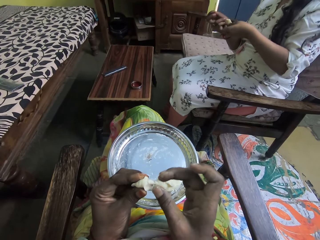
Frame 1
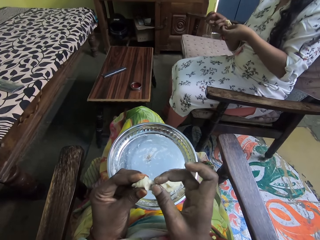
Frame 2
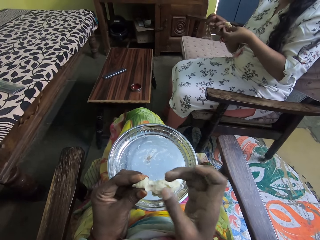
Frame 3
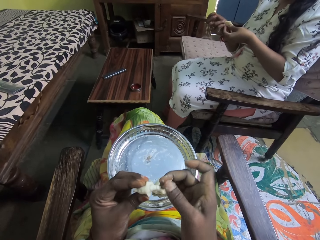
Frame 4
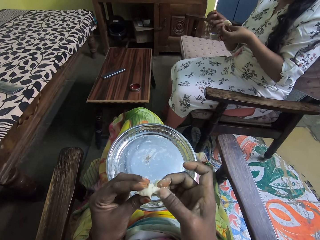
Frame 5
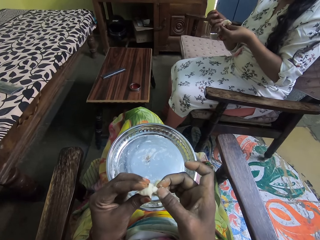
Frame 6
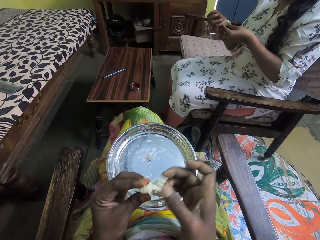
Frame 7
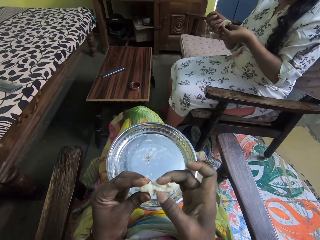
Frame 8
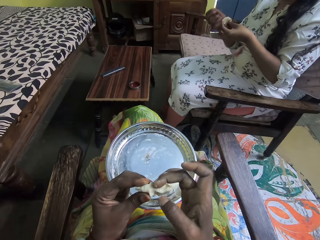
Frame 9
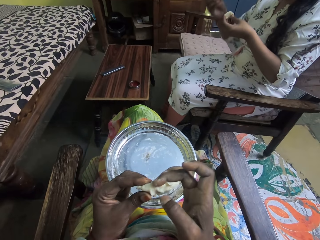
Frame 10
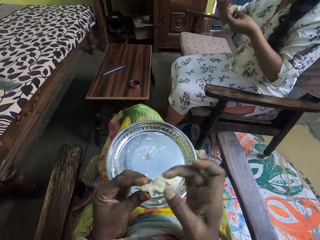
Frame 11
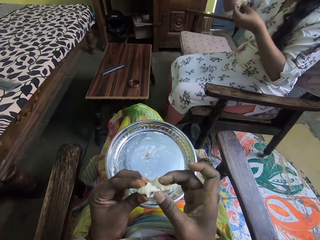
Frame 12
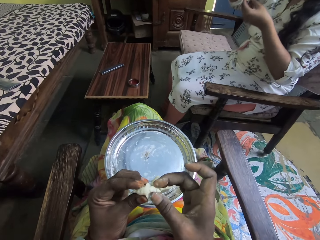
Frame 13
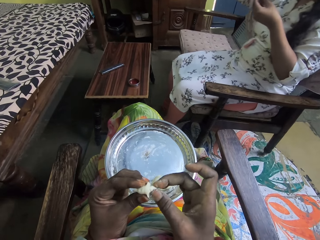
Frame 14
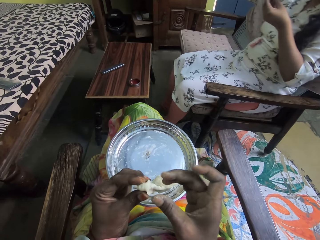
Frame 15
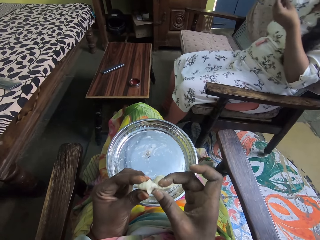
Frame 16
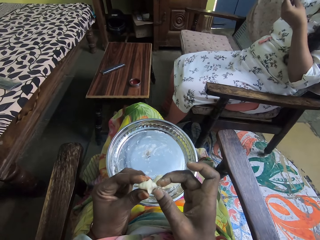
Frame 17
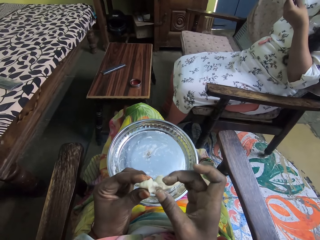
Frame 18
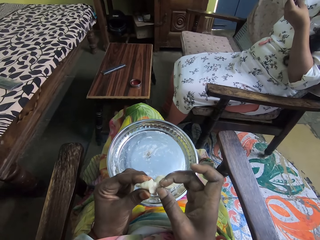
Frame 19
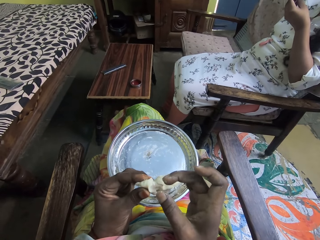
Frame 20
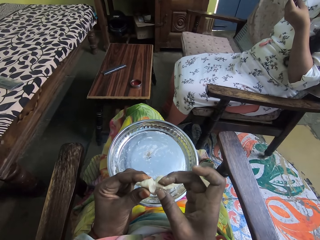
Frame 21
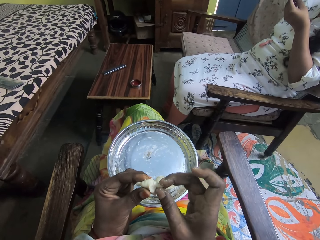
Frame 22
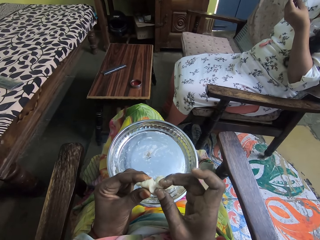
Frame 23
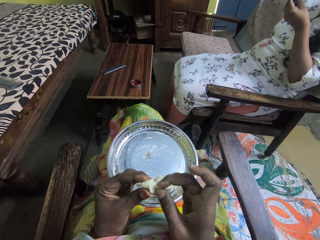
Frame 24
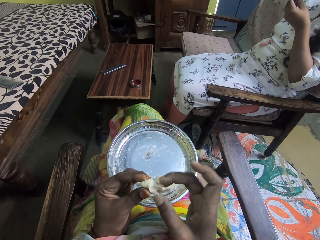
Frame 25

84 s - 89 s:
The camera wearer talks with a woman. They mold with white modeling clay.

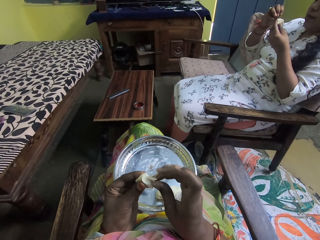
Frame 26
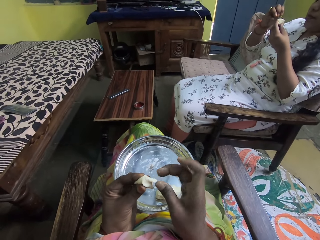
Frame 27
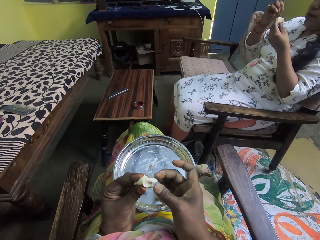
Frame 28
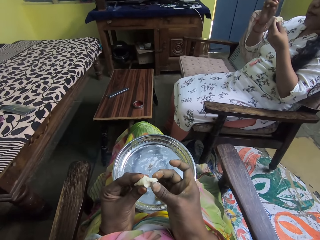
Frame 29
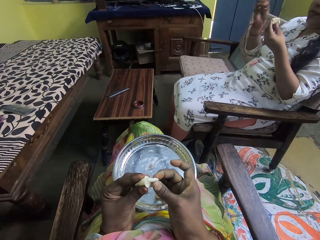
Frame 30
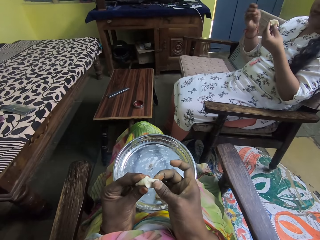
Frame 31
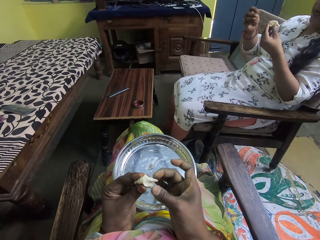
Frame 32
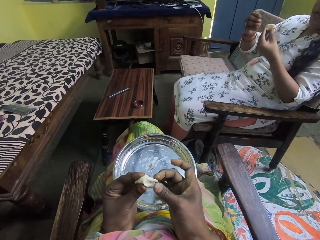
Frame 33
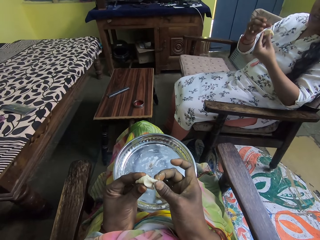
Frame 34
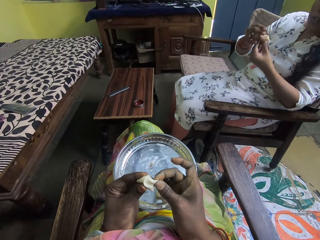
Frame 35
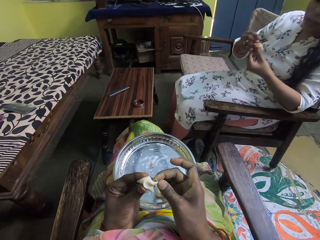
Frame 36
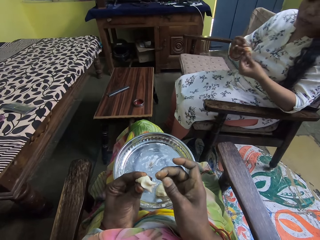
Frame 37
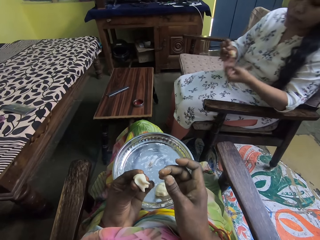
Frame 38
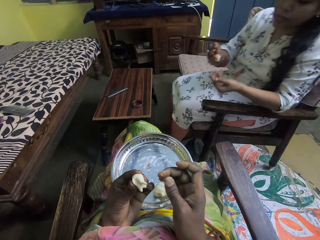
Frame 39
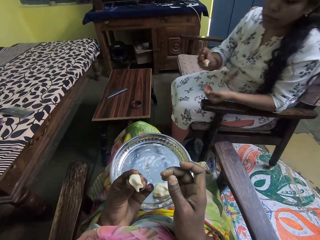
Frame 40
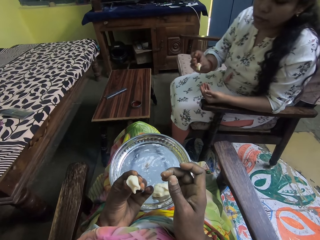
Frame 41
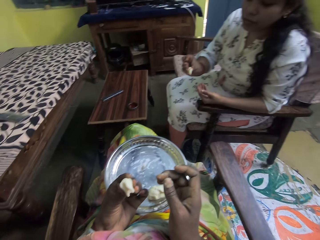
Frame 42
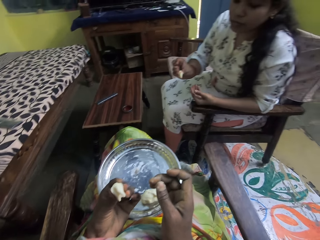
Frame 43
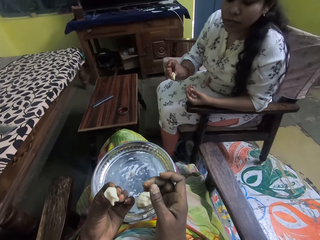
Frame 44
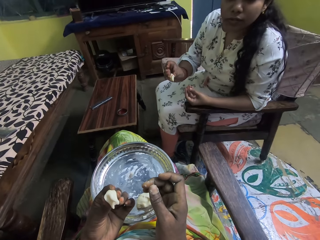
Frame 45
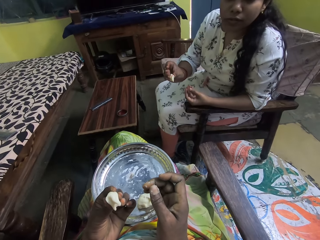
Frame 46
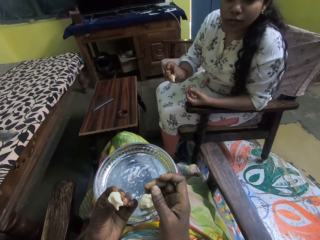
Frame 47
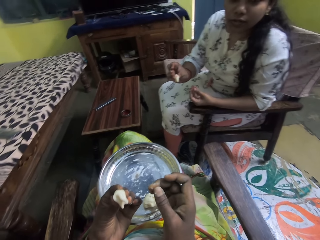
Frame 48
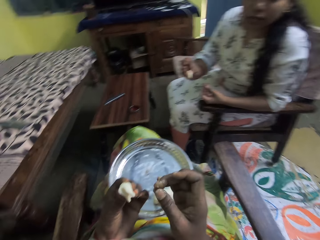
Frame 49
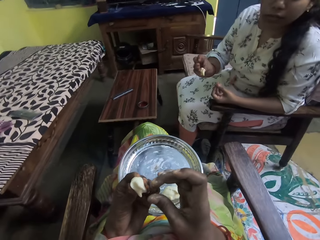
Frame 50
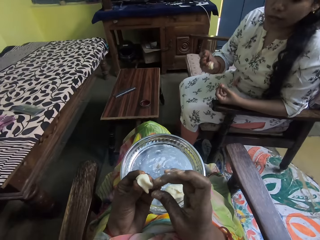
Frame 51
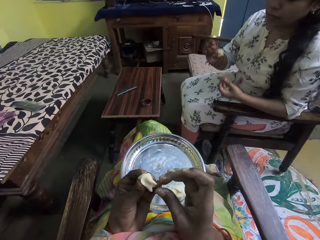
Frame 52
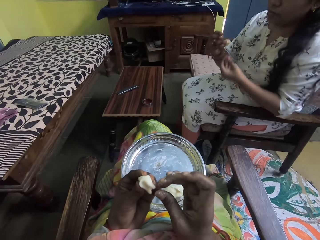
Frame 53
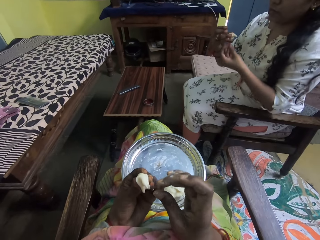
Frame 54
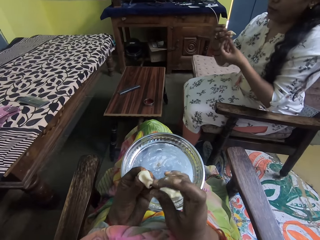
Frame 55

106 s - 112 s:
The camera wearer molds with white modeling clay.

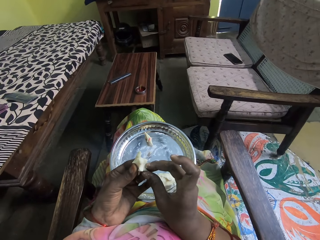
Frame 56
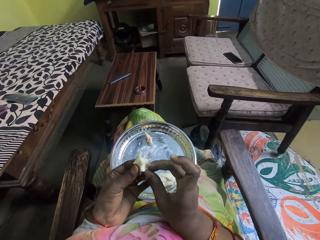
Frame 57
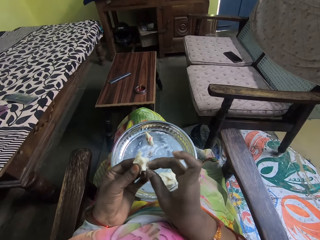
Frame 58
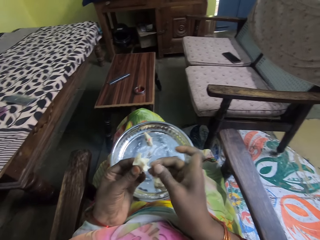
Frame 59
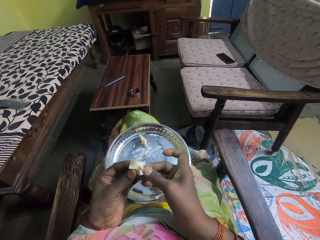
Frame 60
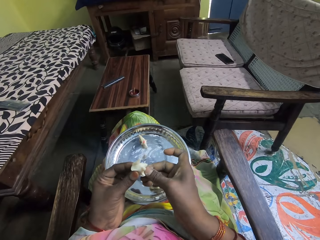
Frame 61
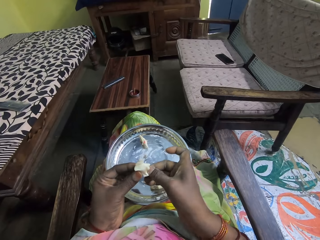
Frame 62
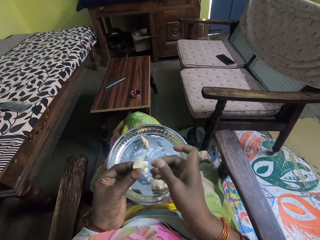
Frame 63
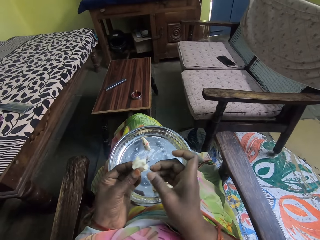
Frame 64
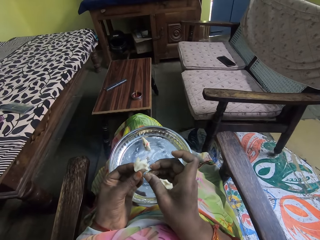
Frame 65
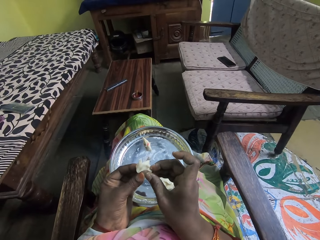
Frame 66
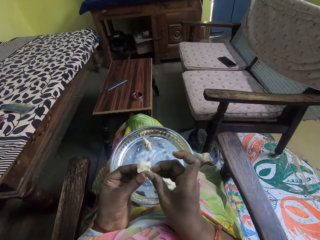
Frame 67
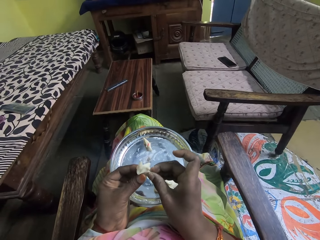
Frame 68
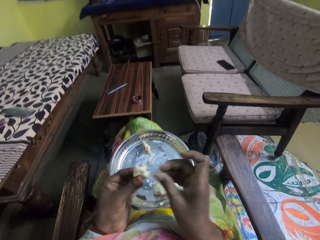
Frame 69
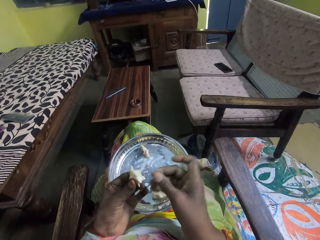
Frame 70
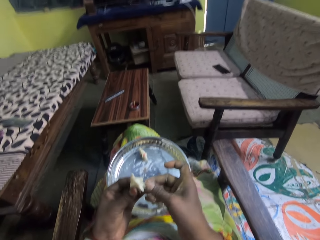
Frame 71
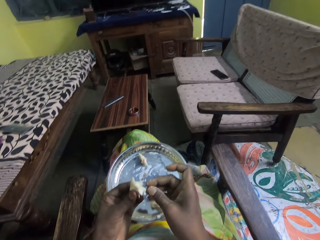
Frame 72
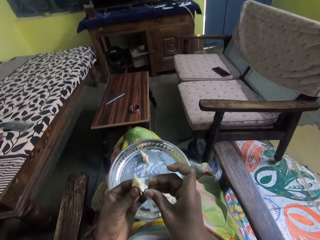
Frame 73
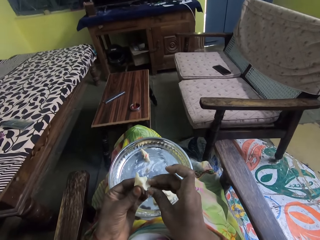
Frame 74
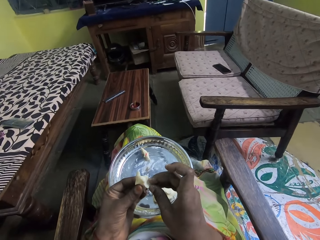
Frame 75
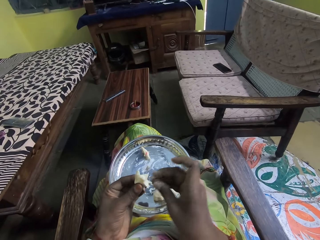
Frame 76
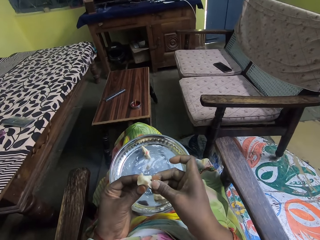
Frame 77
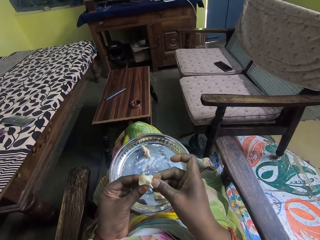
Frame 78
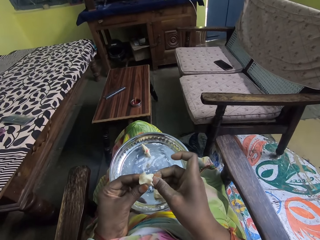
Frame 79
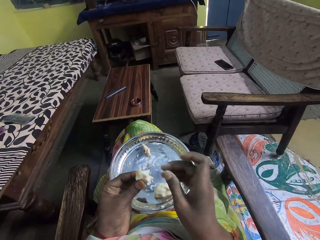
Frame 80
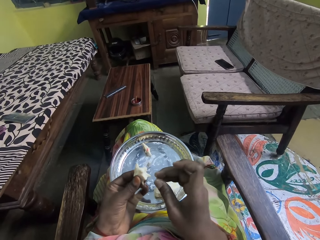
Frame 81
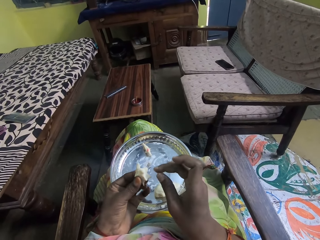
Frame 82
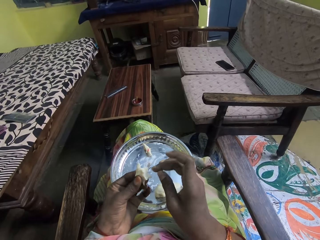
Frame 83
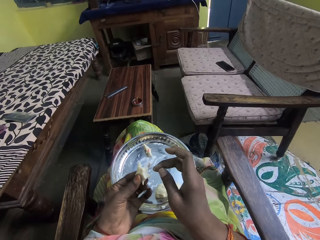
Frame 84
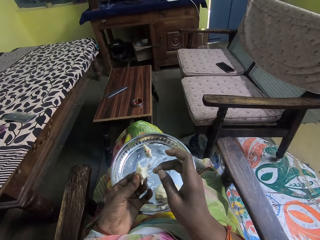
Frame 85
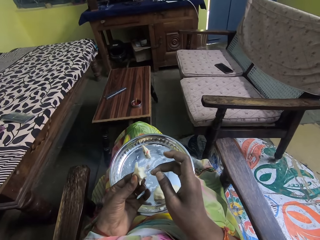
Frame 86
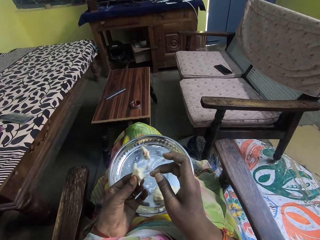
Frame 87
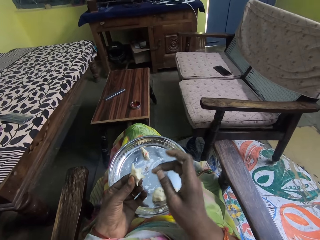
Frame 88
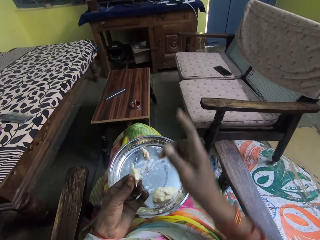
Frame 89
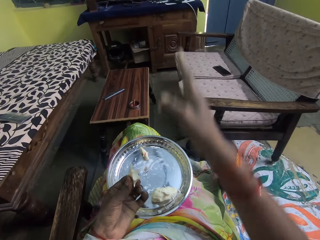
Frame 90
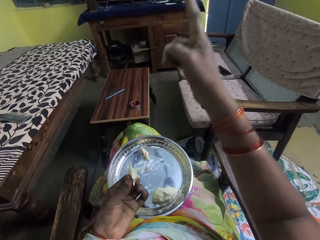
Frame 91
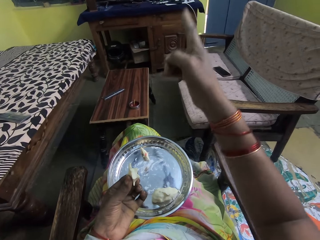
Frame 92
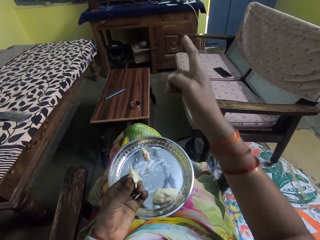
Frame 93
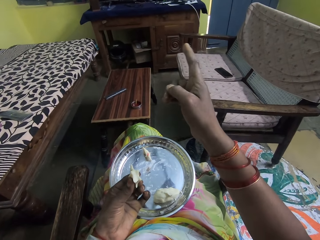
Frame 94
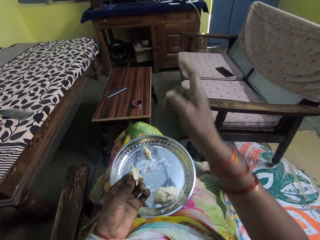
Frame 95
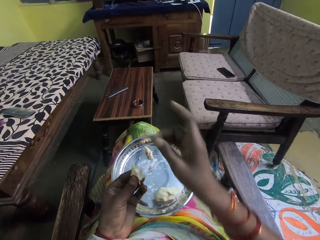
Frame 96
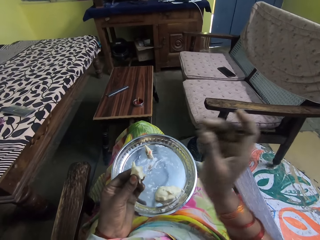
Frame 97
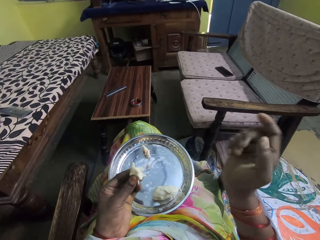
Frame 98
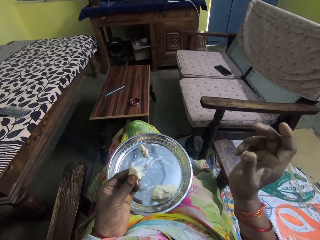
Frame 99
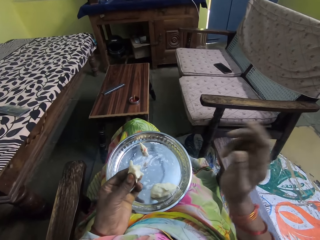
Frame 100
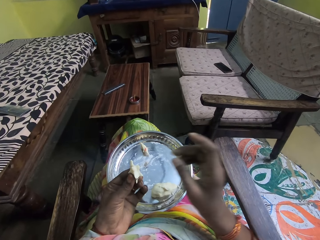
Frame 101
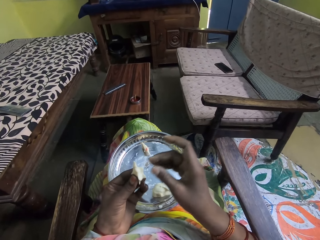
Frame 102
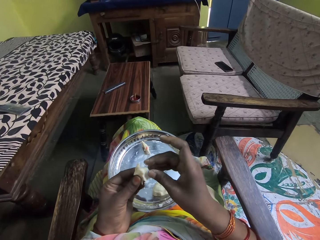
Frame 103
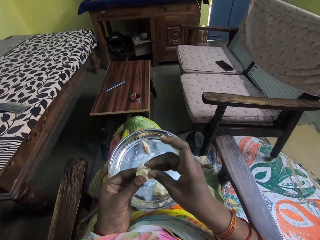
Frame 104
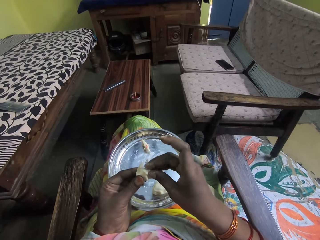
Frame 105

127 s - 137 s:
The camera wearer talks with a woman. They point out.
